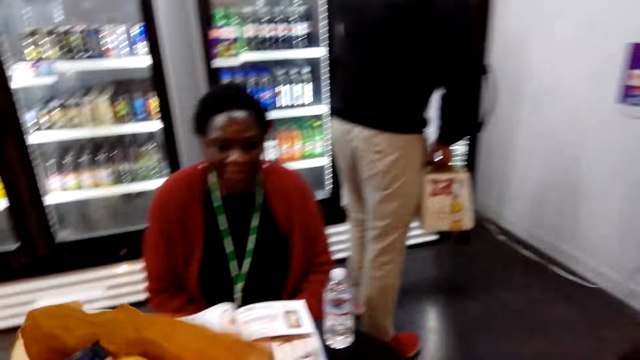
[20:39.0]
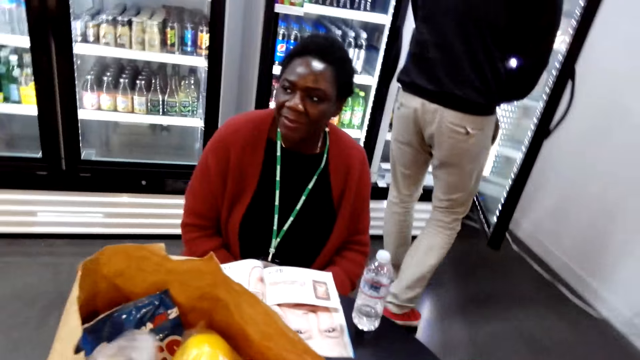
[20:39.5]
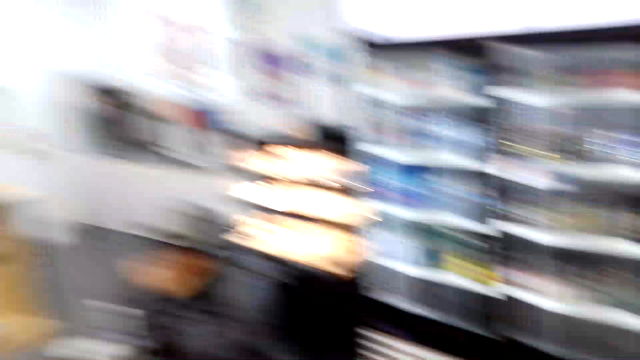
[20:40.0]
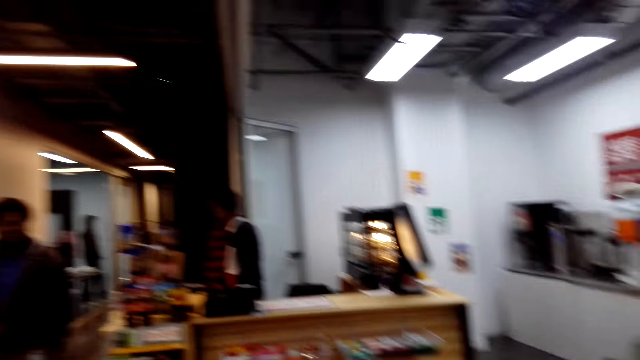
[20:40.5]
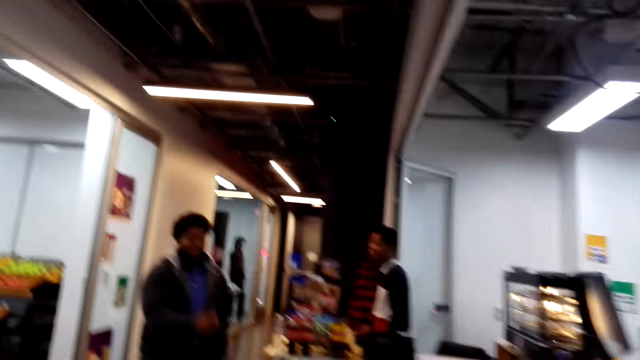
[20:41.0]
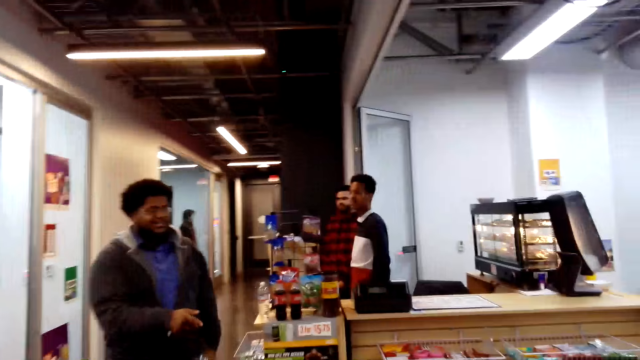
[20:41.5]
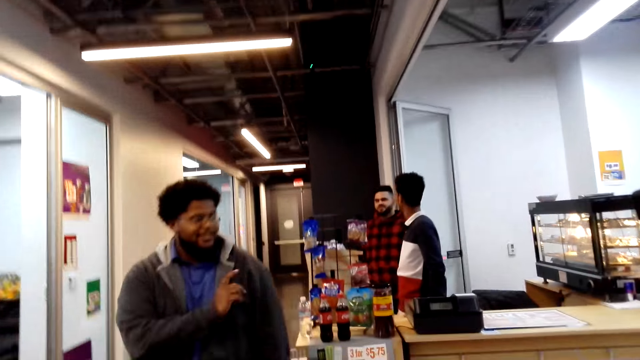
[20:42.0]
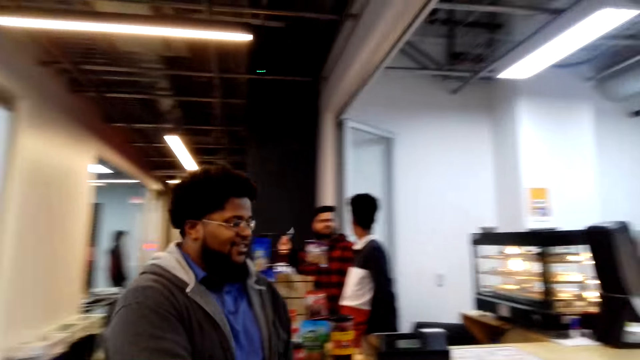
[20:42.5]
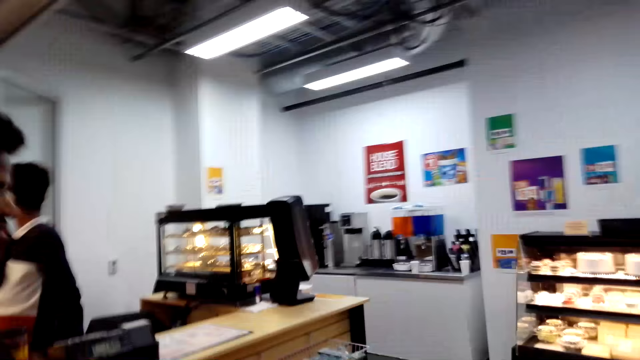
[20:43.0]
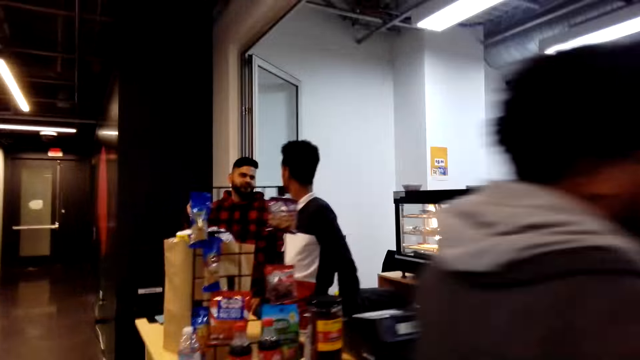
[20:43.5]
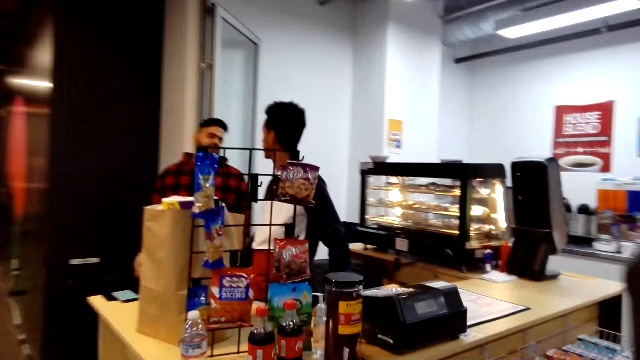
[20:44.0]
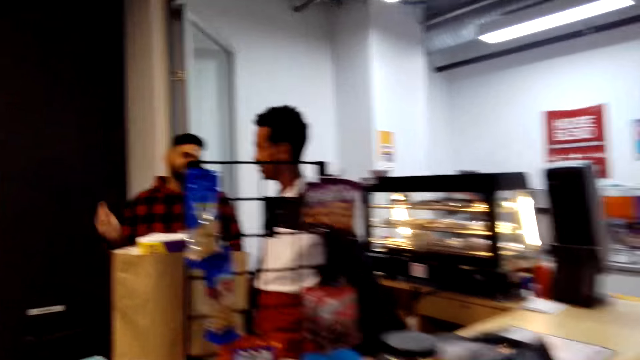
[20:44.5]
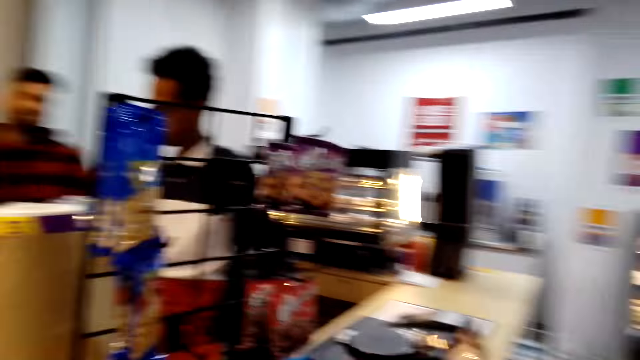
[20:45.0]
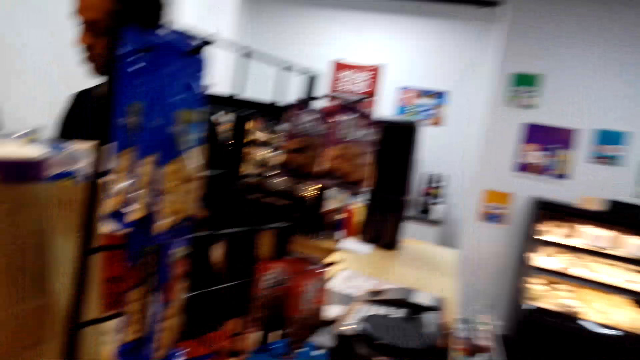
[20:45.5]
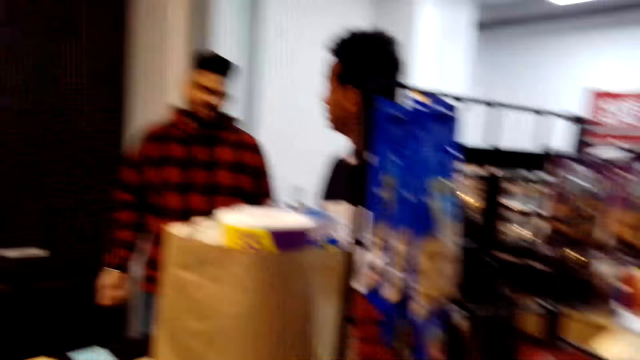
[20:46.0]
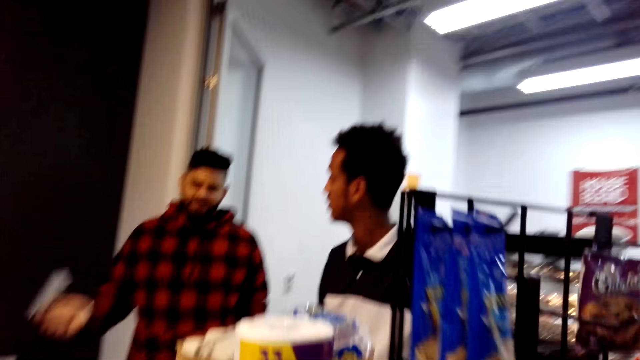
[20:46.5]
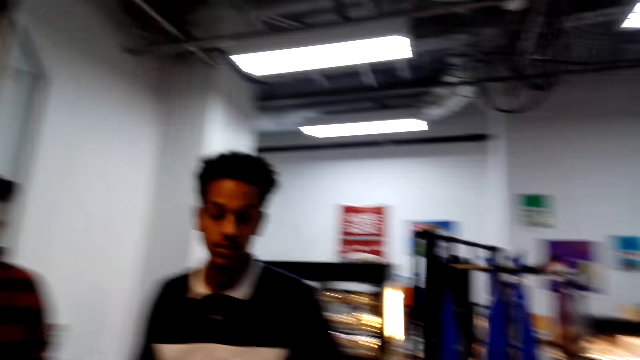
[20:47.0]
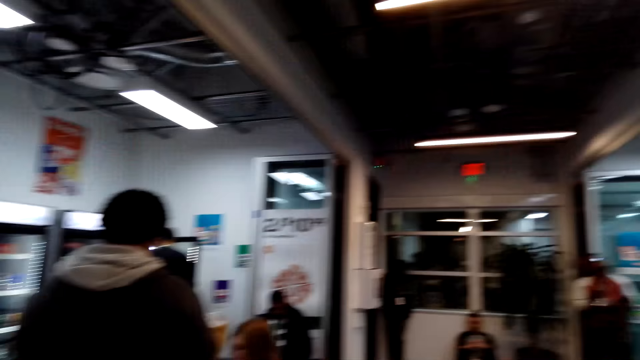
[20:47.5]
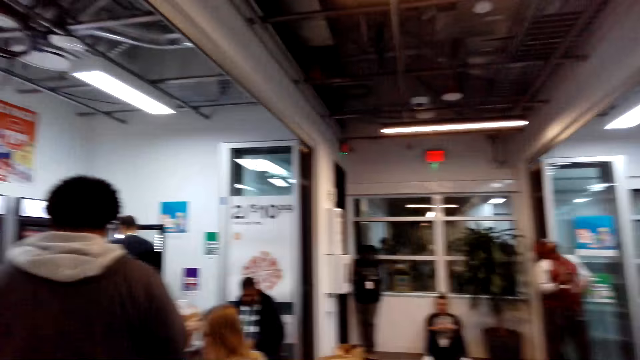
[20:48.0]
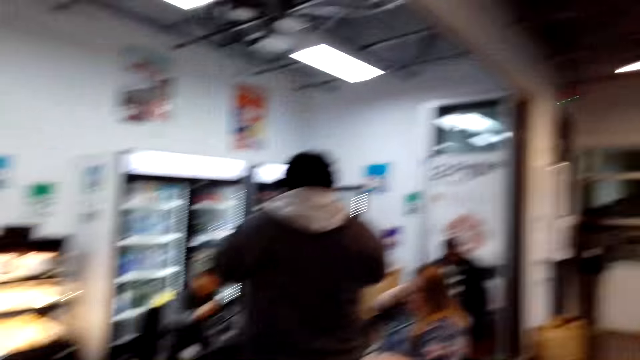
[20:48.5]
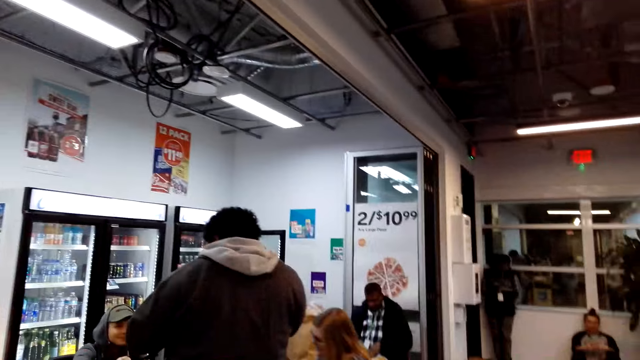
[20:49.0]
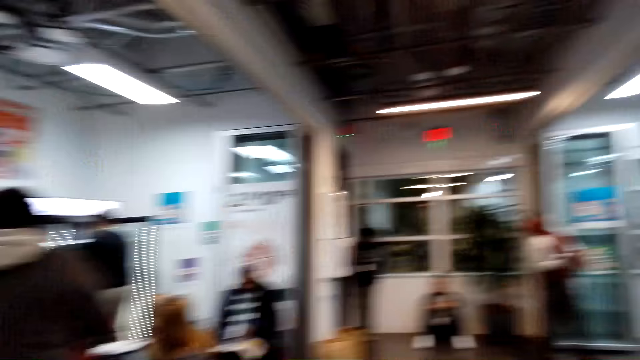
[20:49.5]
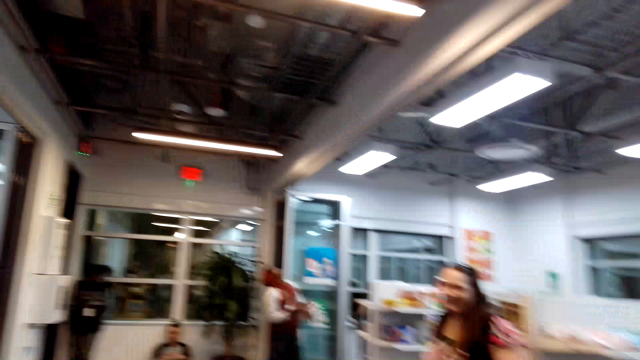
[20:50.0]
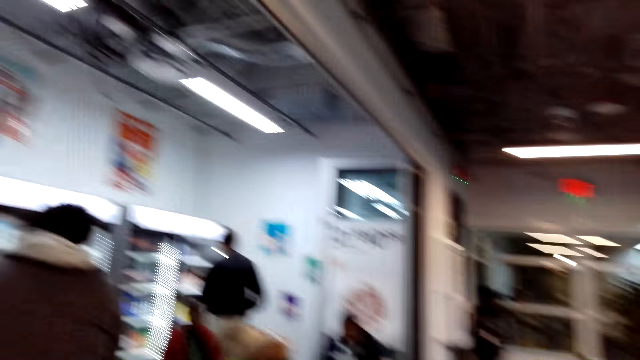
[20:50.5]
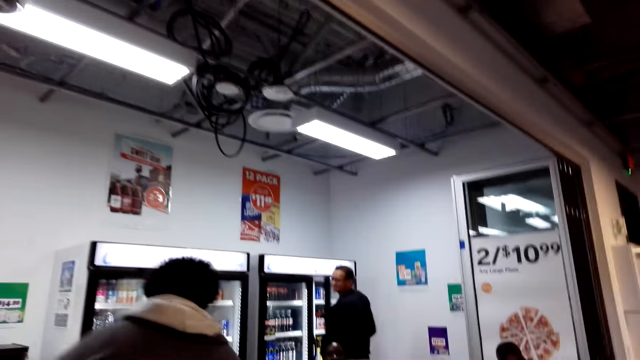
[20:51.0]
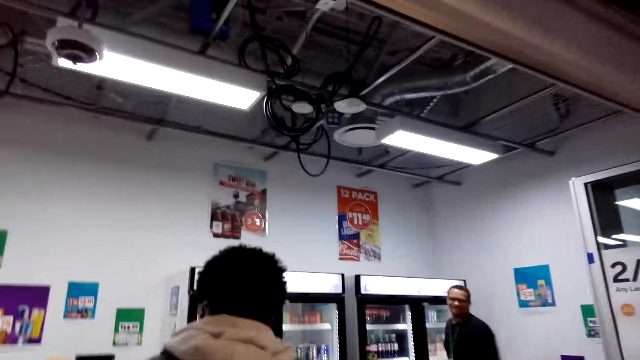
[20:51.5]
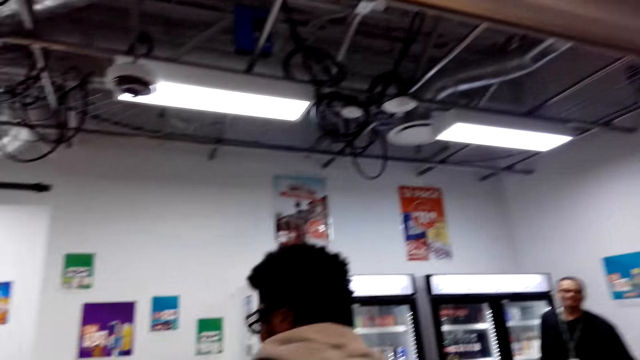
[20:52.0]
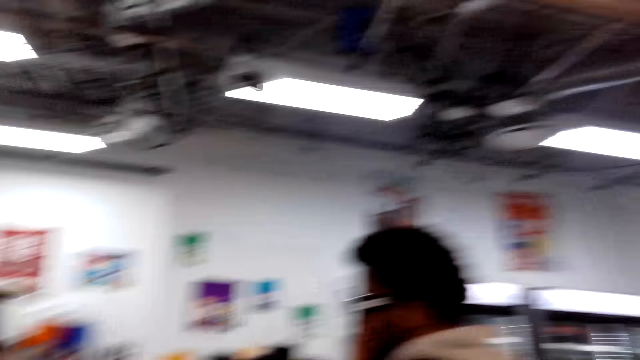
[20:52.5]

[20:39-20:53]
The camera wearer opens a refrigerator. They place the shopping bag on the table. They look around the shop. A man converses with another man. The camera wearer looks around. They pick up the shopping bag and walk around the shop. A third man checks in the fridge. A fourth man reads a magazine. The camera wearer walks around the shop. The third man closes the fridge door. The camera wearer puts a beer box in the refrigerator.

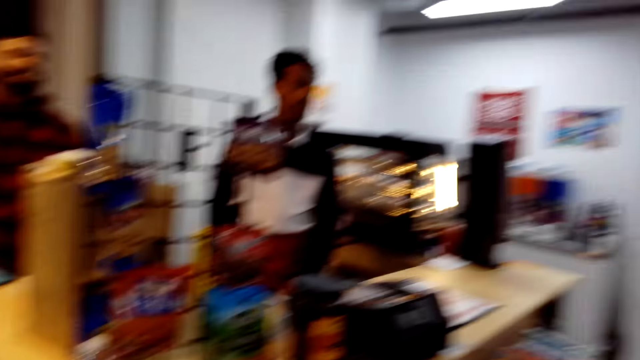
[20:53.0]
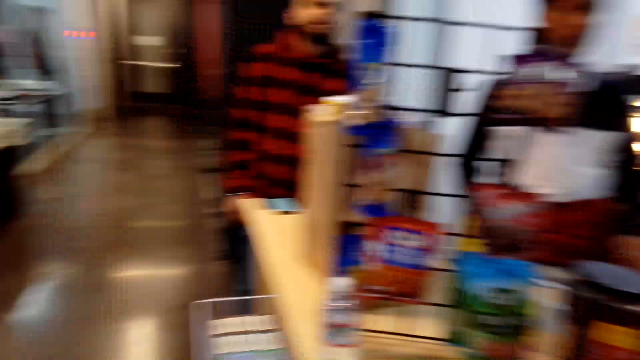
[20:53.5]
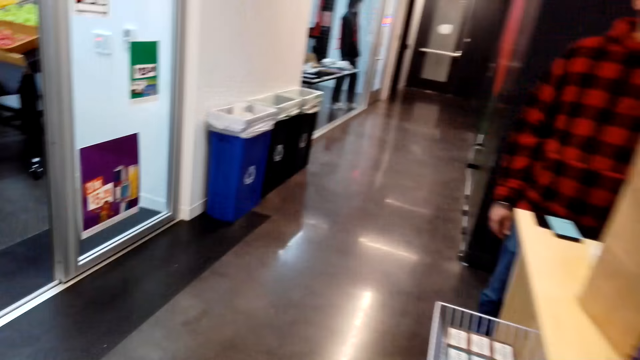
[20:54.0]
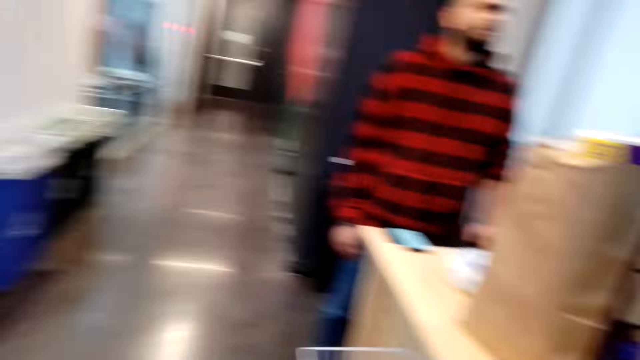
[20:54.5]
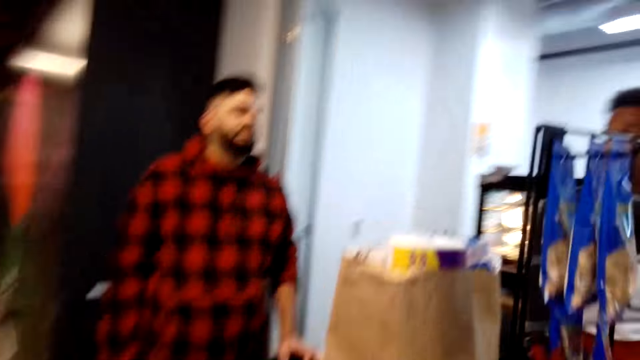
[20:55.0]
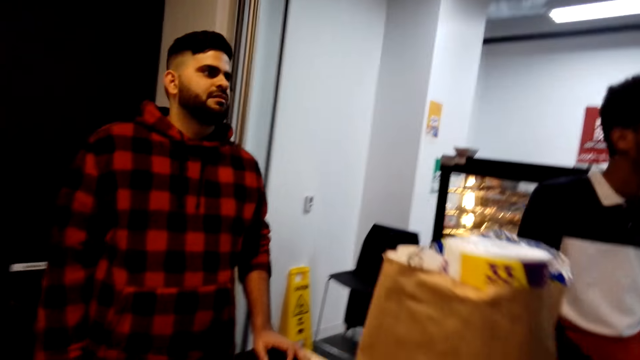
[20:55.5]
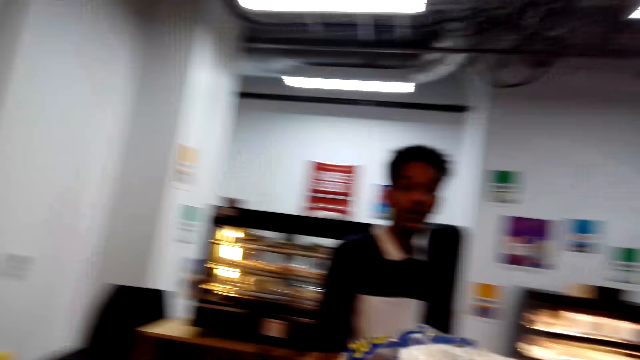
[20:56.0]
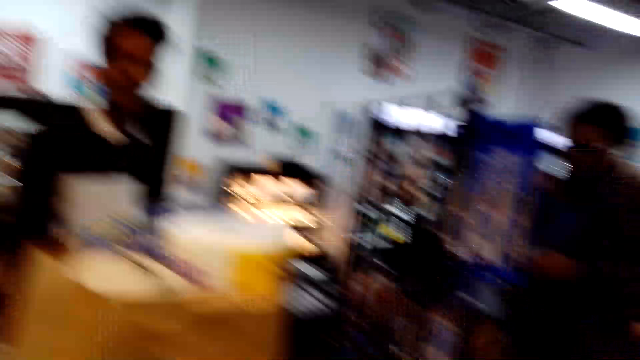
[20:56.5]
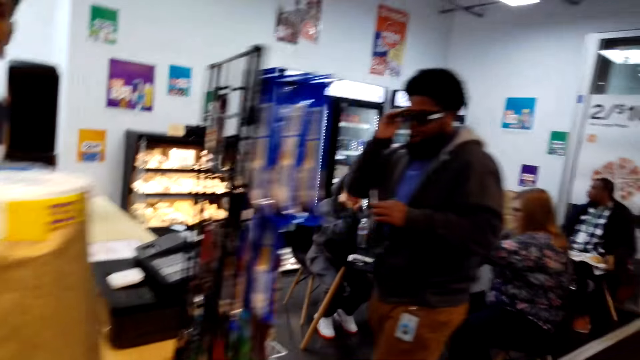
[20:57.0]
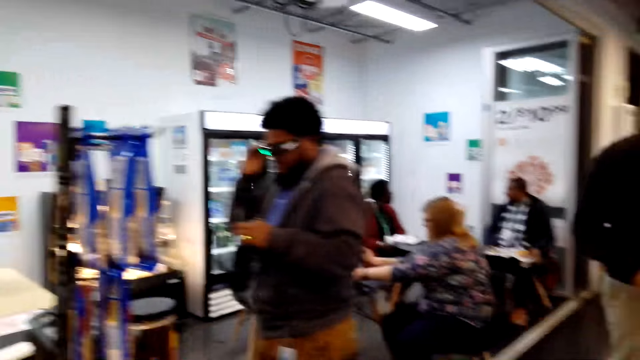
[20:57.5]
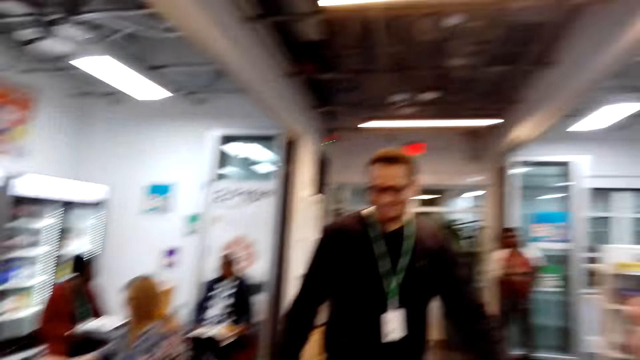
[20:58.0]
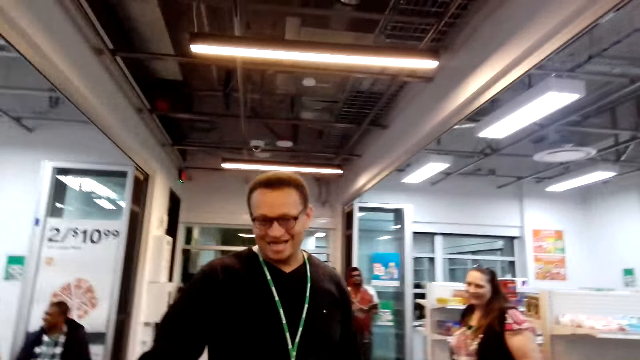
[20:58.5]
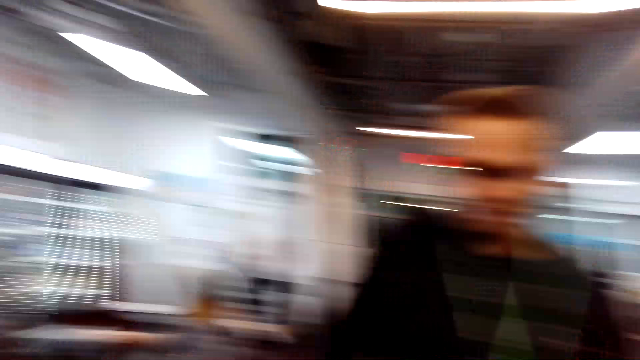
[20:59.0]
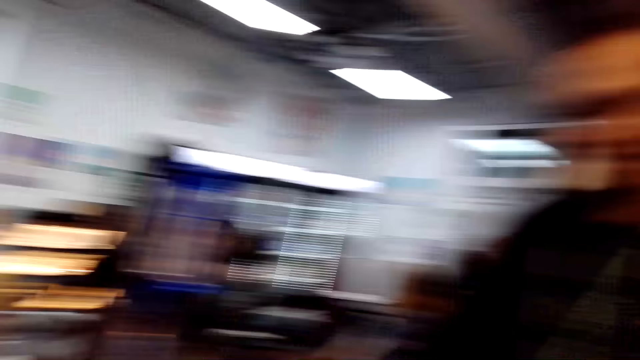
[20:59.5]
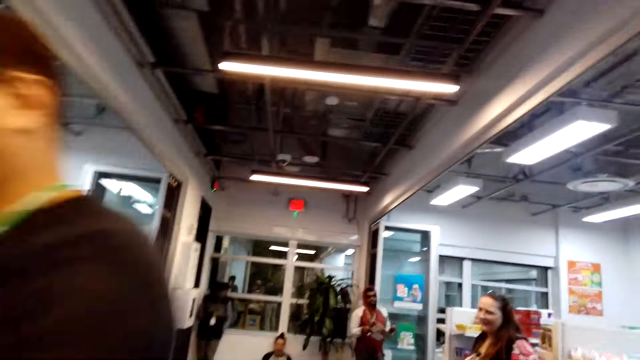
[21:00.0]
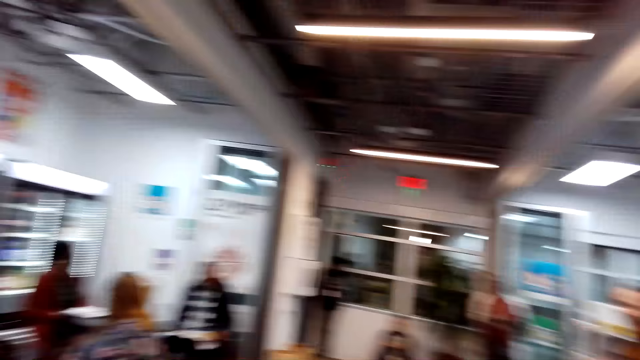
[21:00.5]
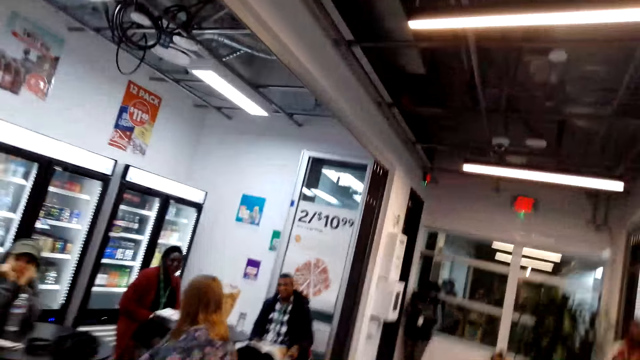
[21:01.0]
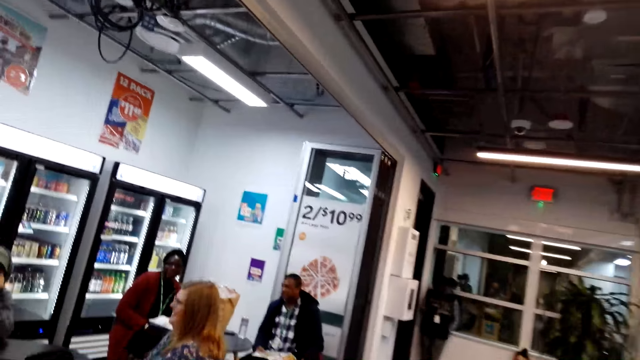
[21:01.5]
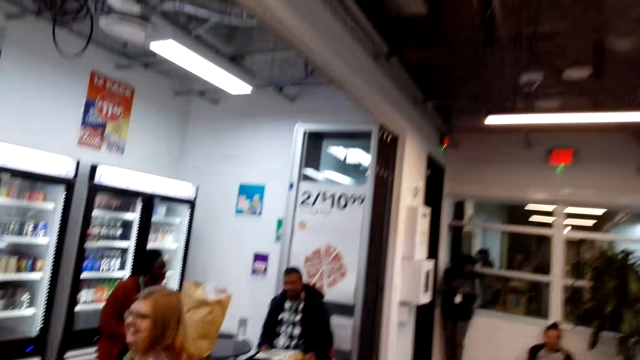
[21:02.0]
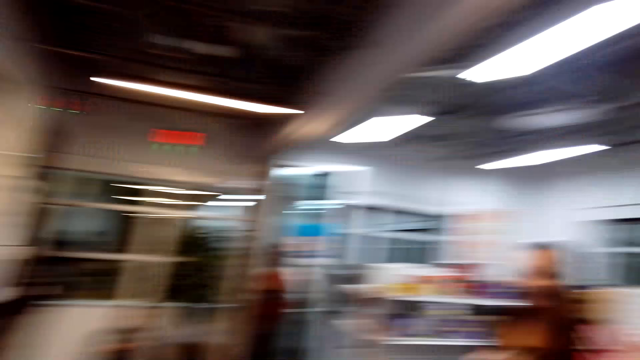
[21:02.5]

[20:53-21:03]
The camera wearer looks around the shop. They walk towards a man and converse with the man. They look around. Another man looks at something. A third man walks around the shop. The camera wearer converses with the third man. They walk around the shop.
